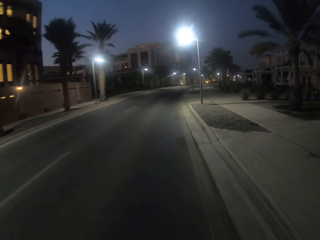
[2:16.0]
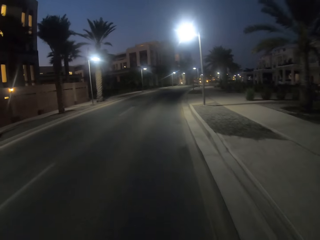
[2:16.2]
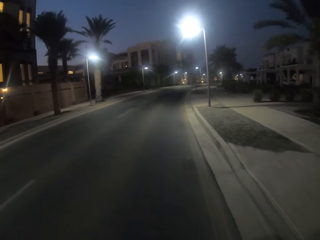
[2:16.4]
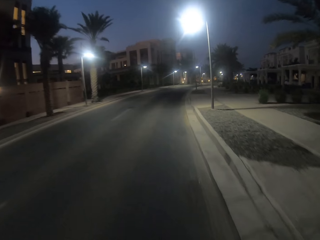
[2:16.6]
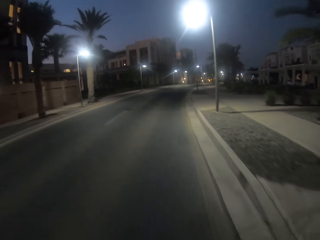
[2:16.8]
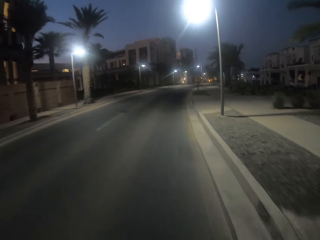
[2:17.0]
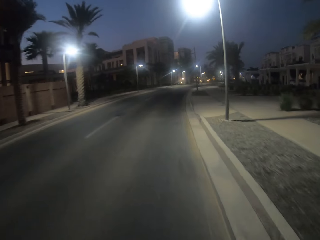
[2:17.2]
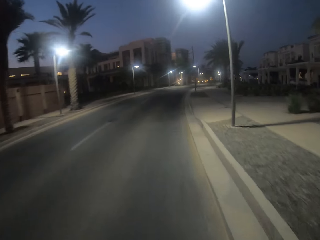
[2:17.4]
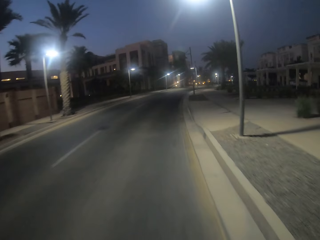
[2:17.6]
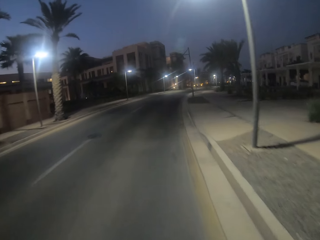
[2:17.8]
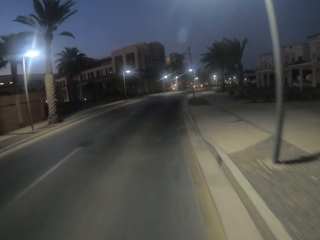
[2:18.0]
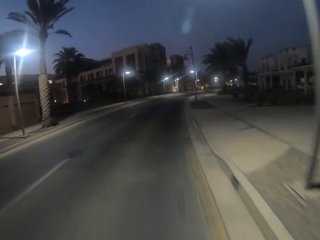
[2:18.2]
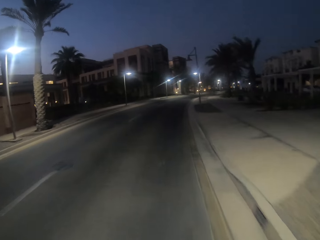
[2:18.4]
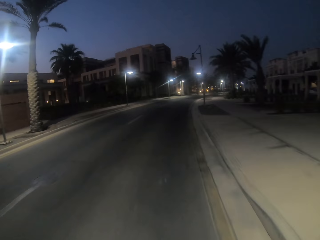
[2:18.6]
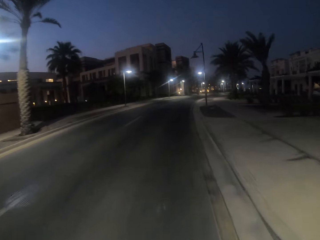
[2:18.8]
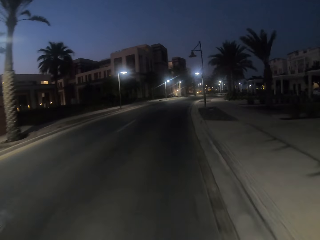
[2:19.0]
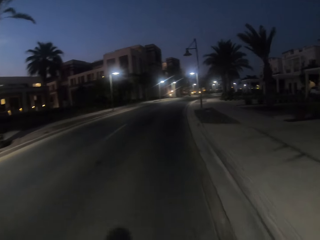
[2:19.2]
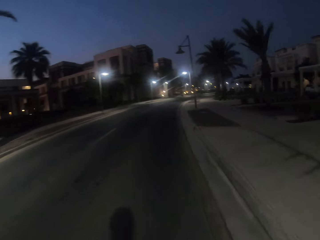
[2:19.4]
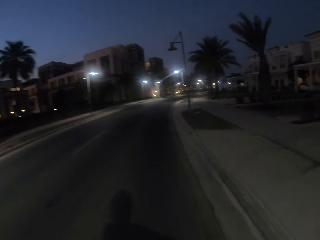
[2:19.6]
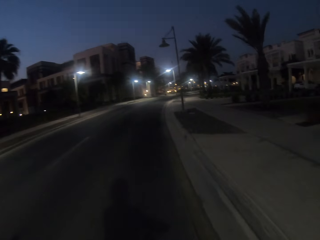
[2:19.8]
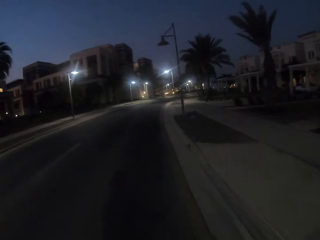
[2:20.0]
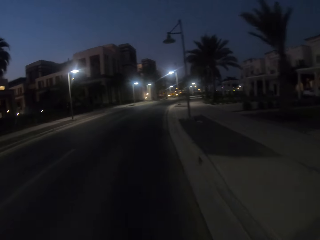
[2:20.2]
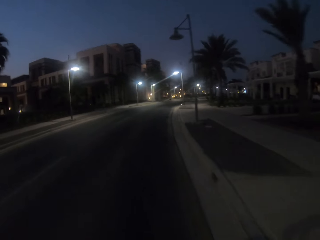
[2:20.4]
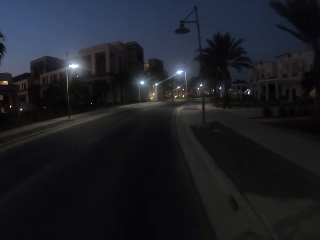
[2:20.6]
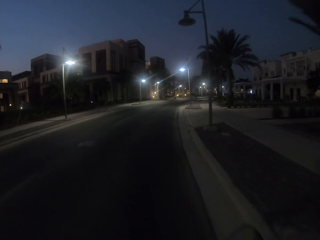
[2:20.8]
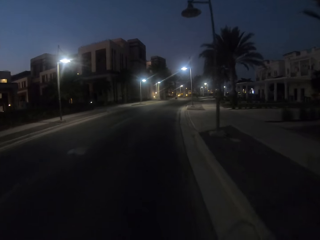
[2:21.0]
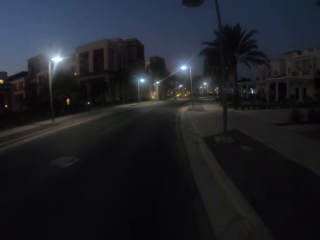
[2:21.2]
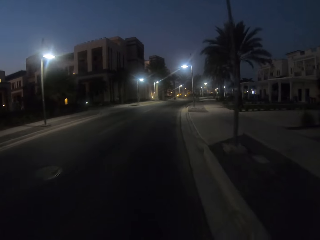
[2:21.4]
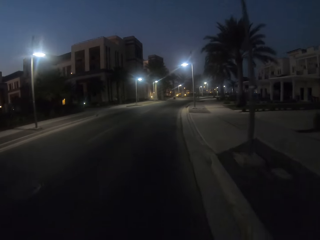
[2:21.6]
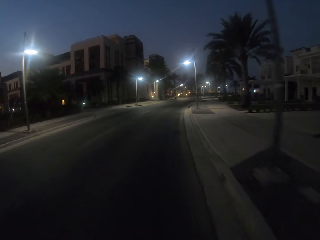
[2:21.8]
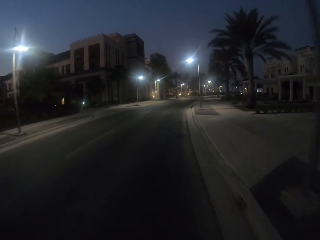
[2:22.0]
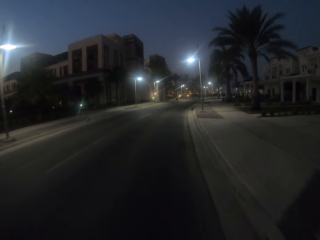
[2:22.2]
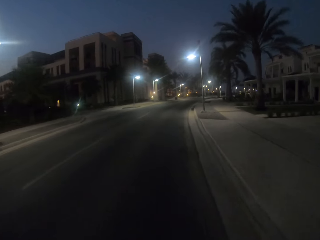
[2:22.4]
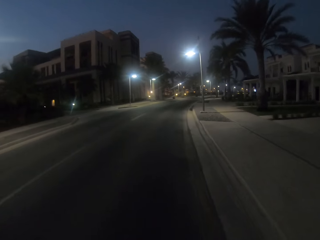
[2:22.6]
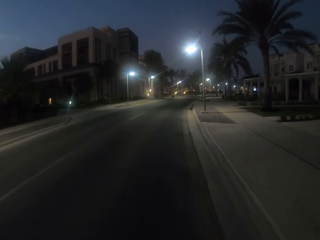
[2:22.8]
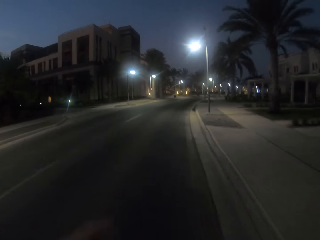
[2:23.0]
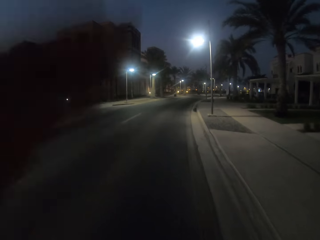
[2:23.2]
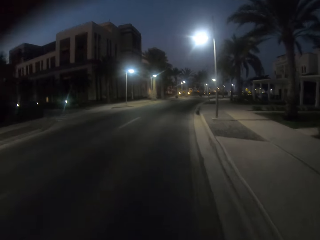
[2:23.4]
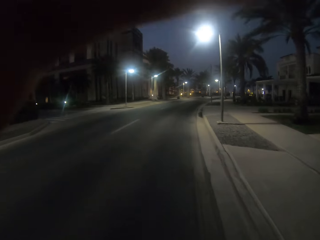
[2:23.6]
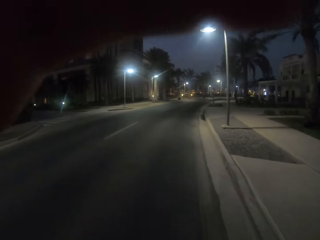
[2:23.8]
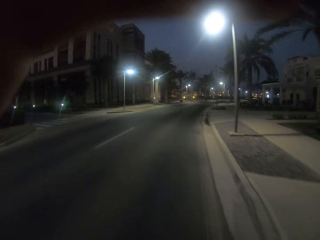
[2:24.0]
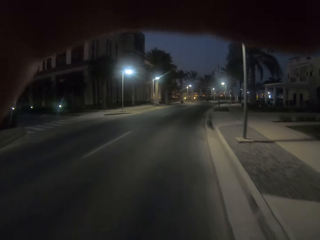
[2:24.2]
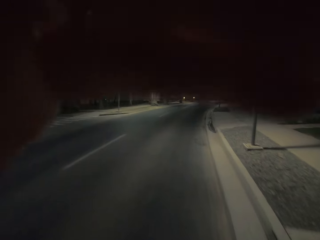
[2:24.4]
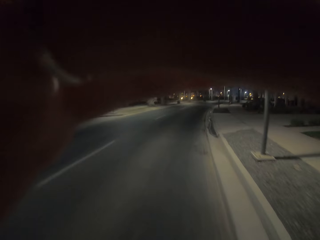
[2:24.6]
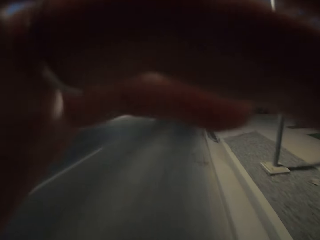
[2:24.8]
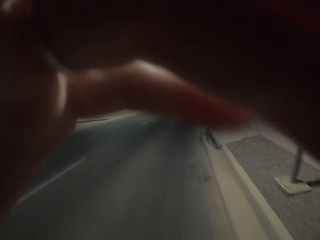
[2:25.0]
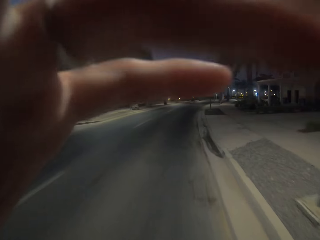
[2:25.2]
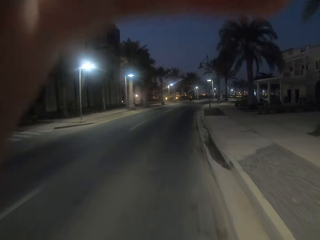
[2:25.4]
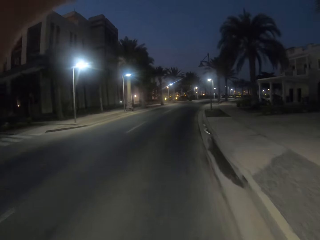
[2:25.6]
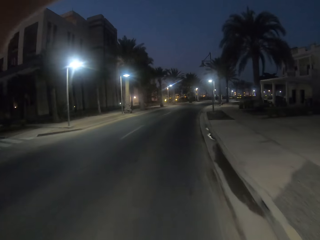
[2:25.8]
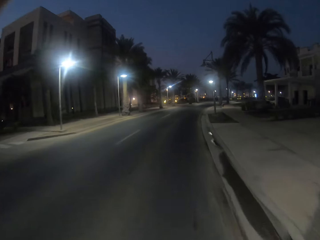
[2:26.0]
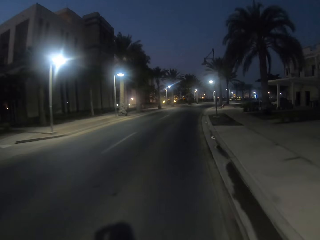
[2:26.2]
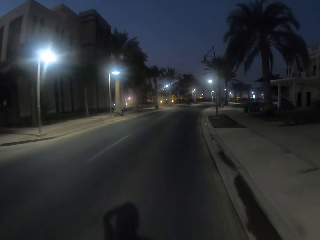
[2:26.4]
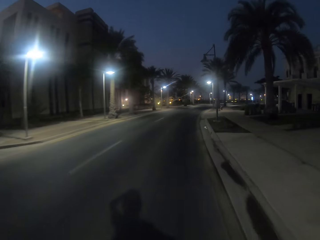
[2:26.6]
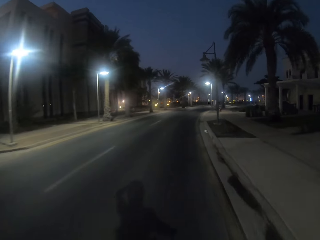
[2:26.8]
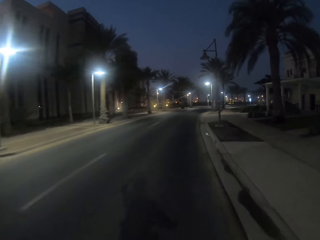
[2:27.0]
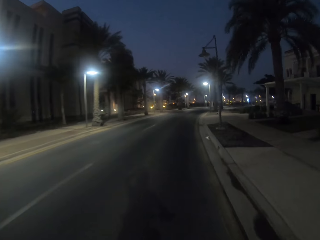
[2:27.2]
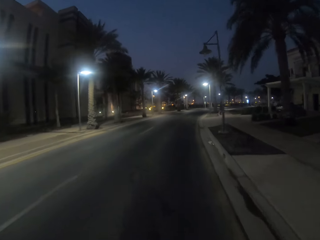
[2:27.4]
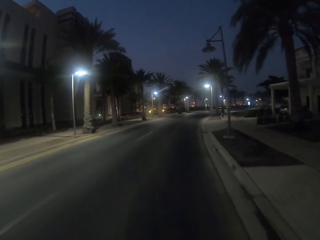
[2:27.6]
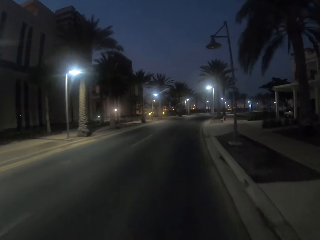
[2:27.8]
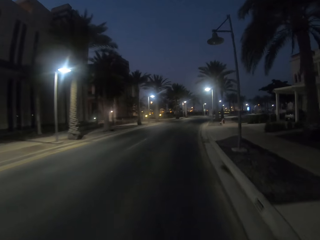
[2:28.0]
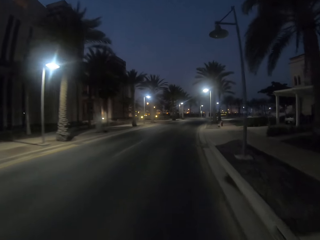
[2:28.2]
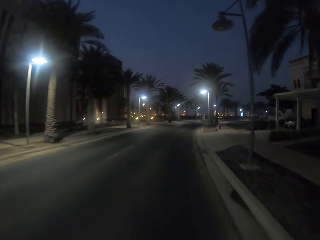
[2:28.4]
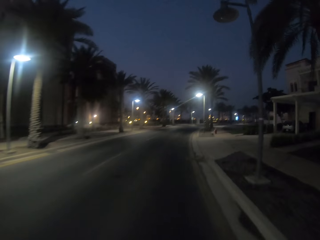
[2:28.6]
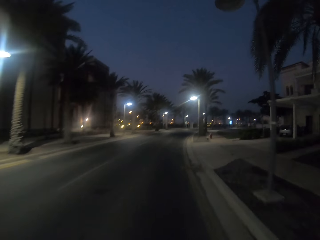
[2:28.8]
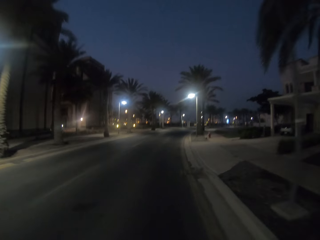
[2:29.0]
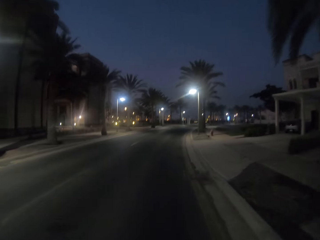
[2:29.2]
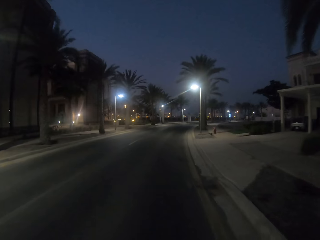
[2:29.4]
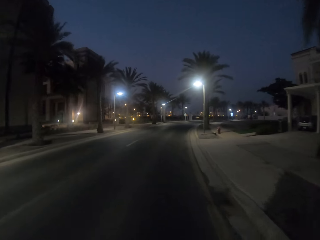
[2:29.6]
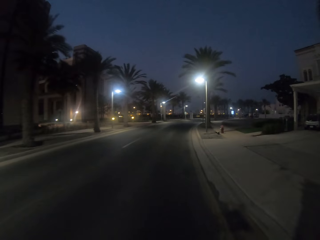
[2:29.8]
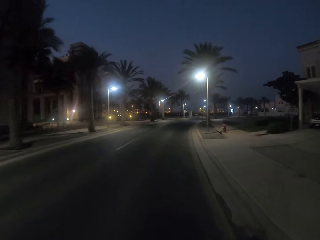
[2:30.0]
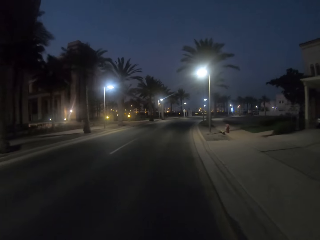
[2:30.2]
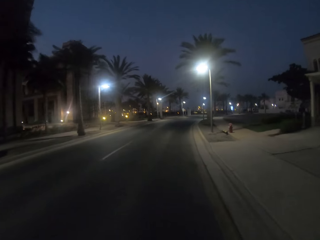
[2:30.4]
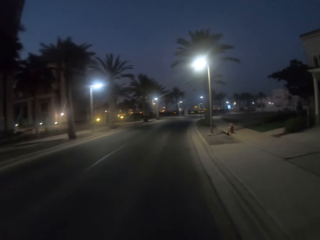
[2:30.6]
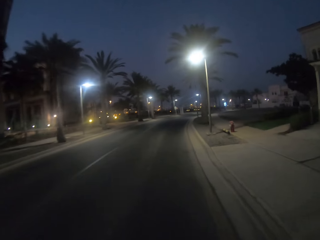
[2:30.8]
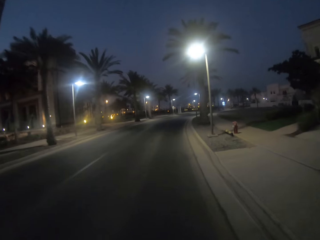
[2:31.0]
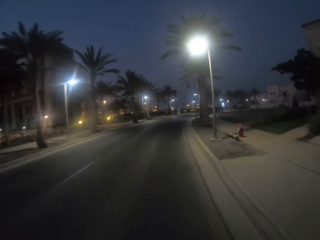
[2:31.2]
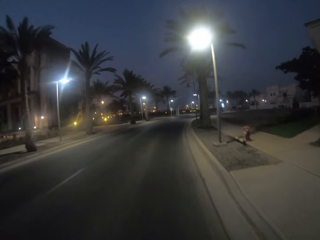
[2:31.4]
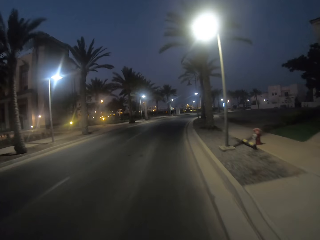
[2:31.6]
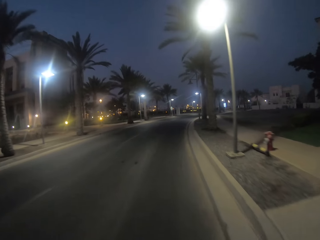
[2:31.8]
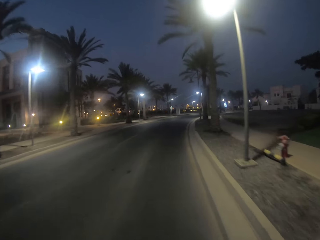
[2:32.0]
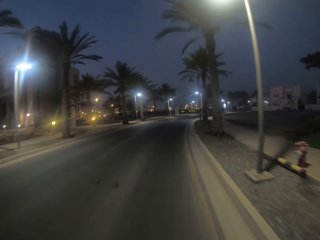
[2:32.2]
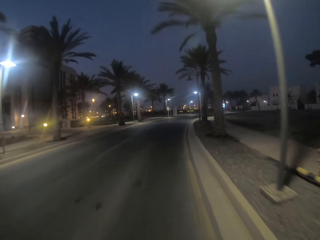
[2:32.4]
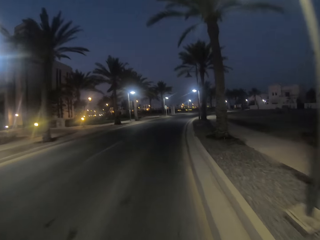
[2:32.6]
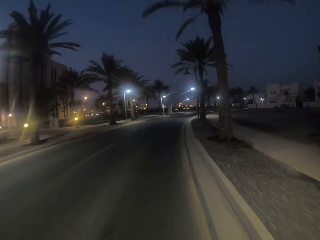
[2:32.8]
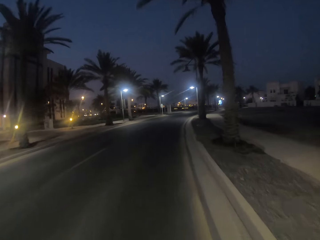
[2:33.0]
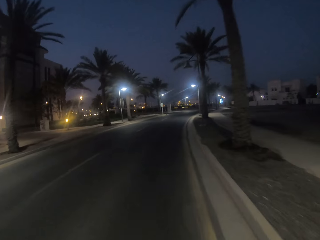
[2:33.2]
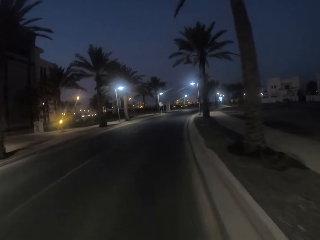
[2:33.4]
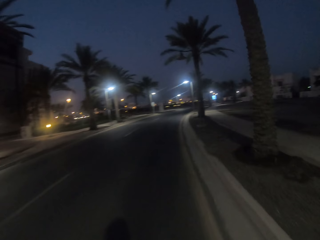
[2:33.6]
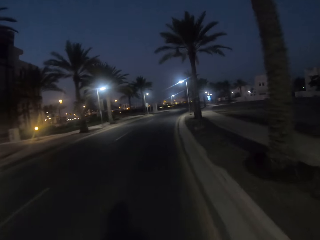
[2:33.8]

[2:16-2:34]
The camera wearer rides the bicycle on the road. They adjust the camera. They ride the bicycle on the road. They ride it again.

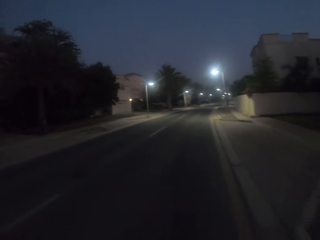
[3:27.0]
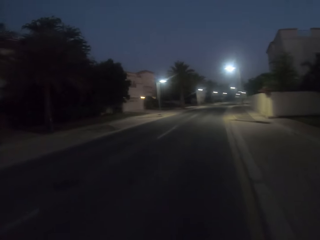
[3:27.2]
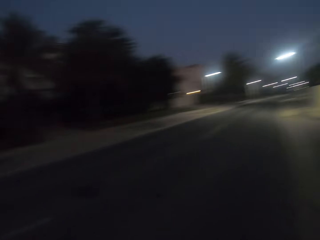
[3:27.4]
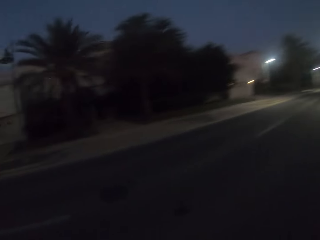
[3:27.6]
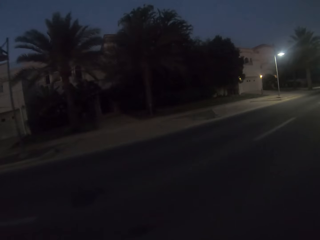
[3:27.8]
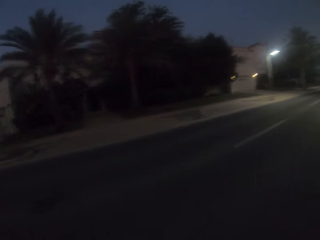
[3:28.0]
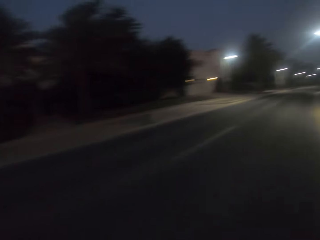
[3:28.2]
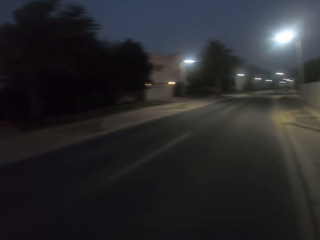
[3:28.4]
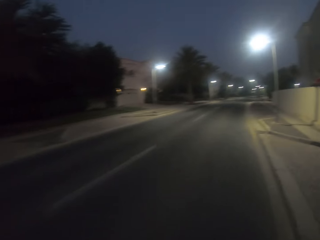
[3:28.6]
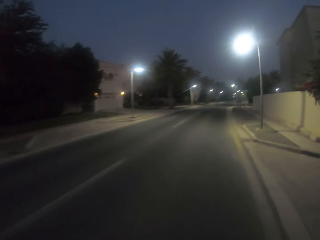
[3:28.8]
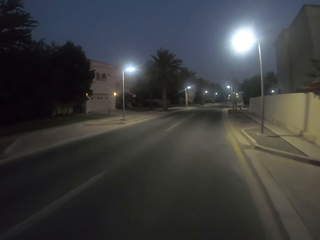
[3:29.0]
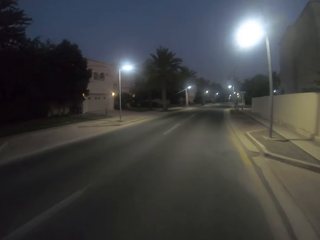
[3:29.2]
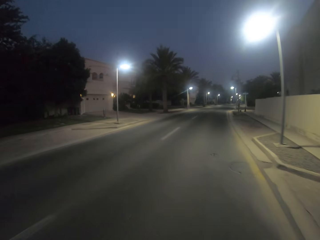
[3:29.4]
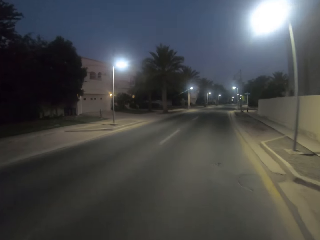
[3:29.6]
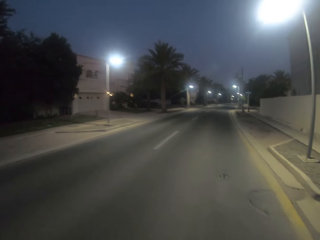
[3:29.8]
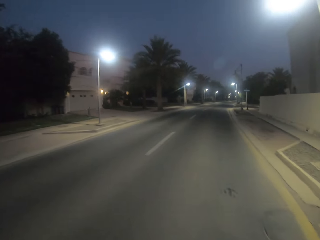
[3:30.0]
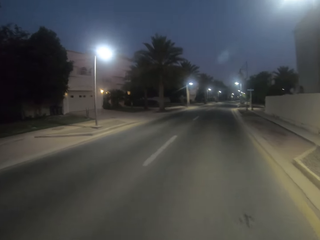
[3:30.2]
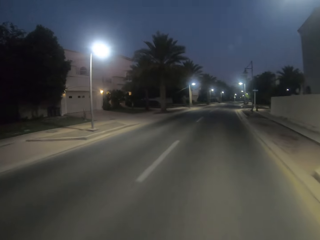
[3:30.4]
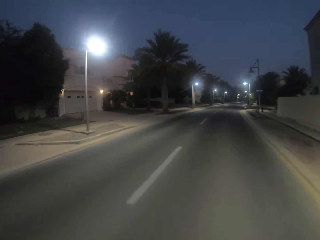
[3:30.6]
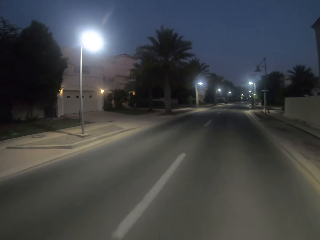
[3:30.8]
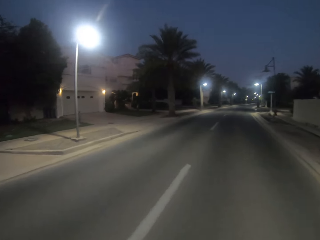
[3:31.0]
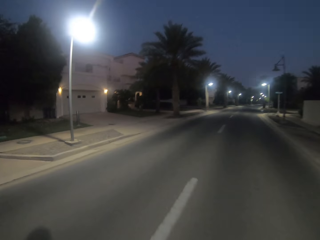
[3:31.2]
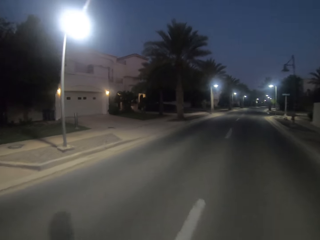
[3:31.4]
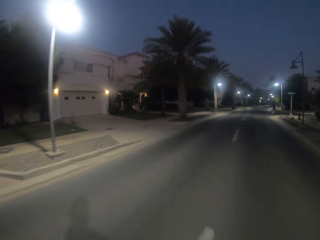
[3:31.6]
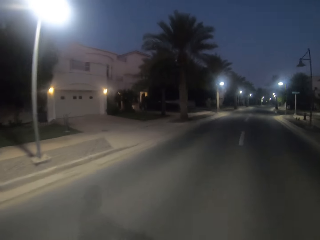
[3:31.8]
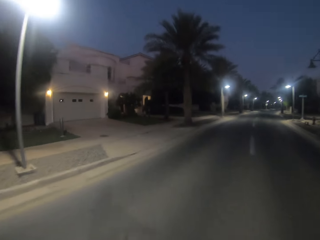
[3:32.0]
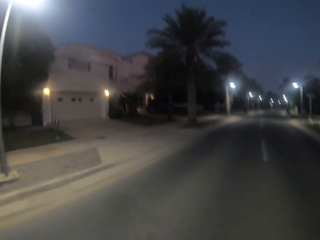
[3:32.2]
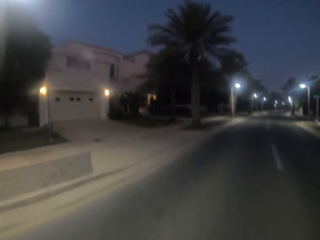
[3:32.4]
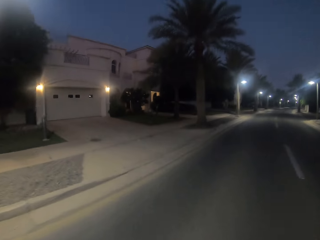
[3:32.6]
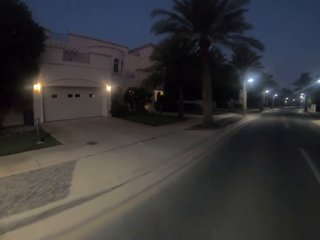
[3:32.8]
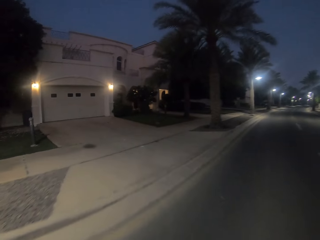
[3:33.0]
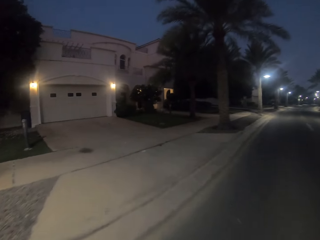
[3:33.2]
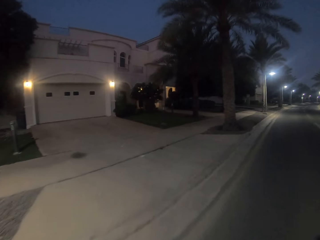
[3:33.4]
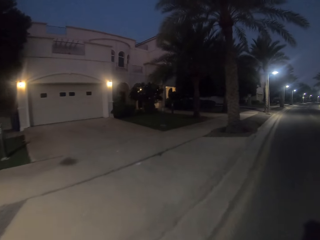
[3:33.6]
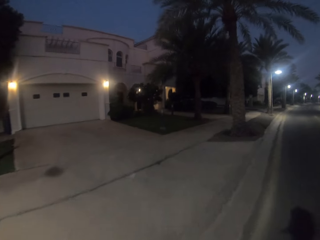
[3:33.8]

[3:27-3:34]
The camera wearer looks around. They ride the bicycle on the road. They ride it again.
